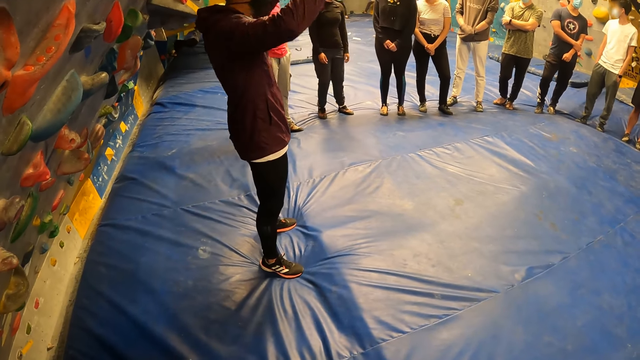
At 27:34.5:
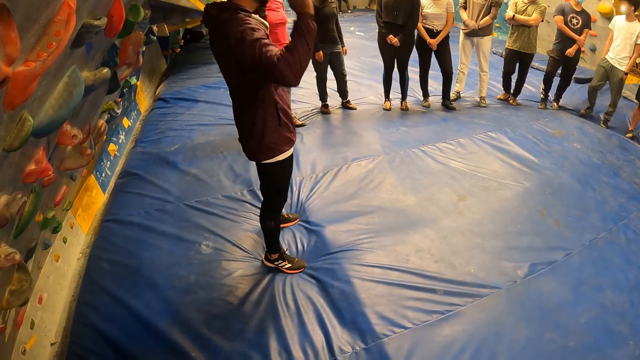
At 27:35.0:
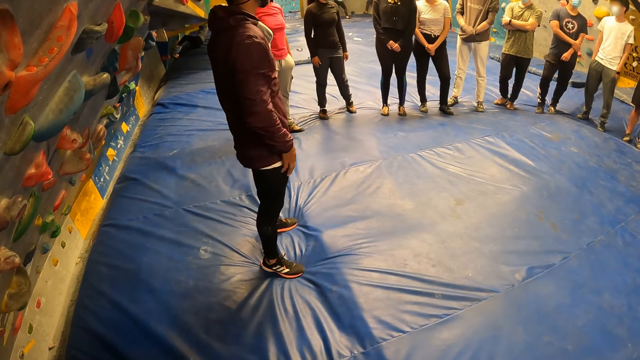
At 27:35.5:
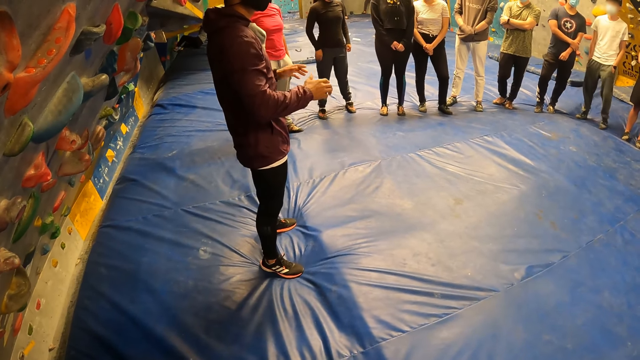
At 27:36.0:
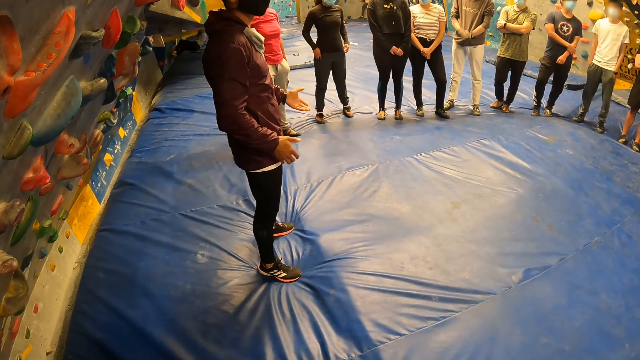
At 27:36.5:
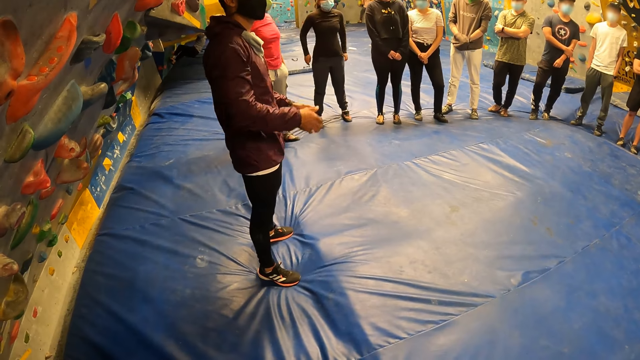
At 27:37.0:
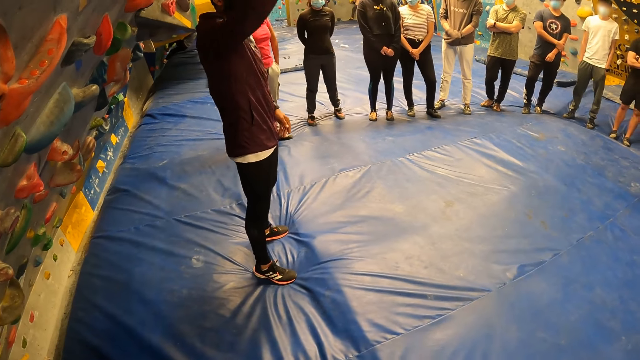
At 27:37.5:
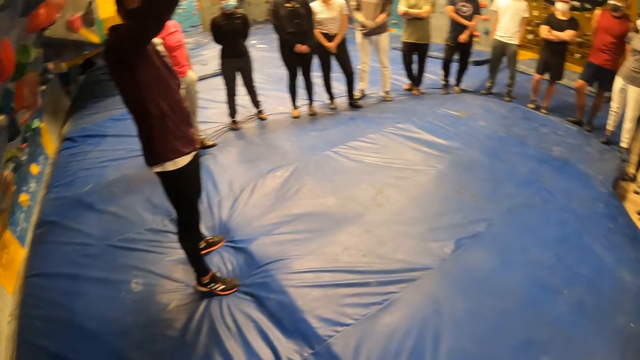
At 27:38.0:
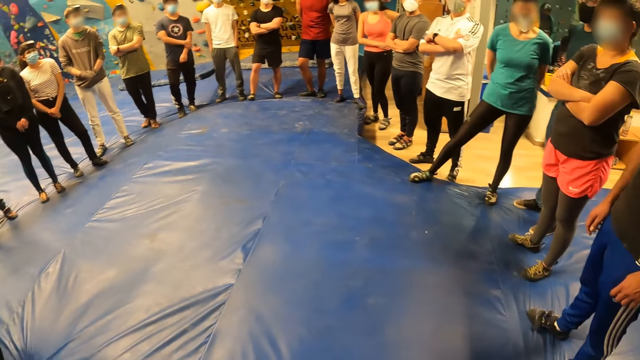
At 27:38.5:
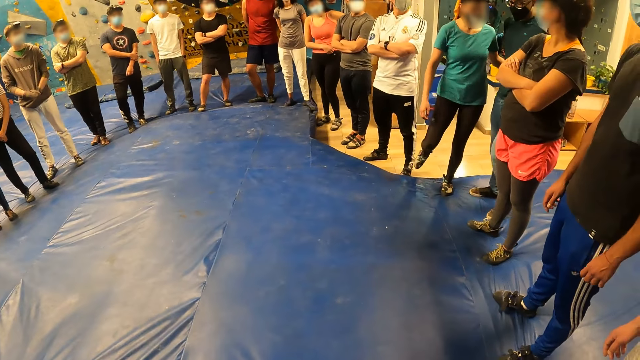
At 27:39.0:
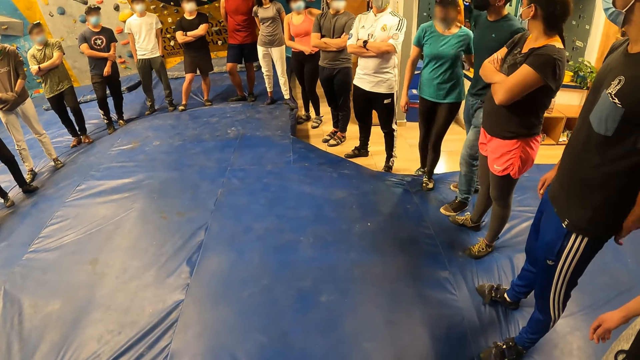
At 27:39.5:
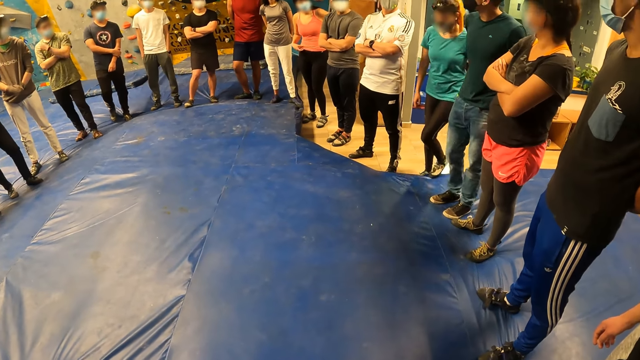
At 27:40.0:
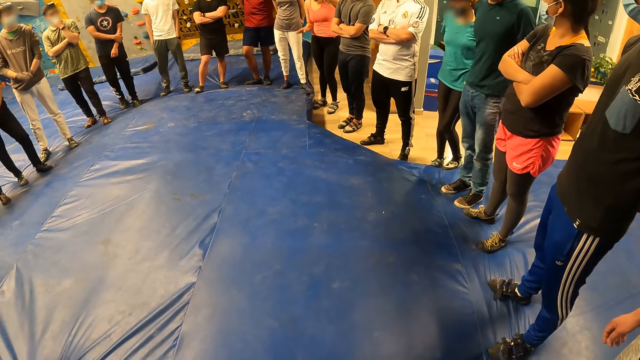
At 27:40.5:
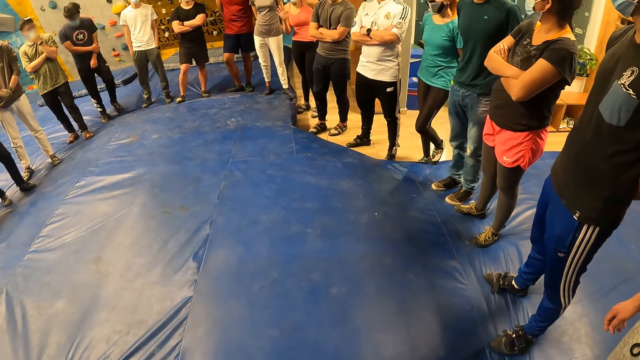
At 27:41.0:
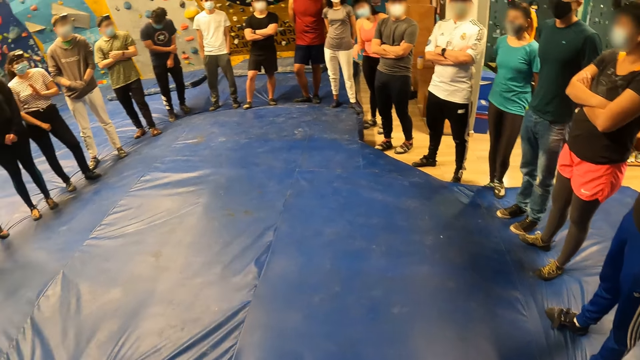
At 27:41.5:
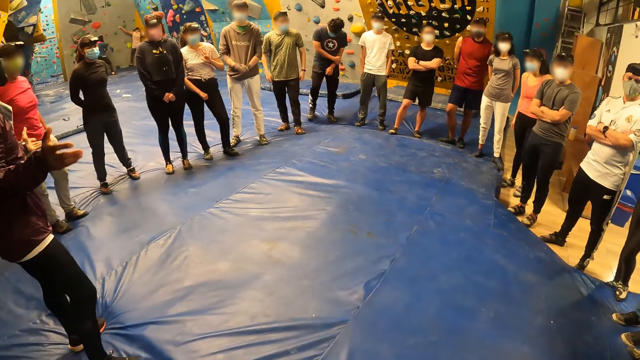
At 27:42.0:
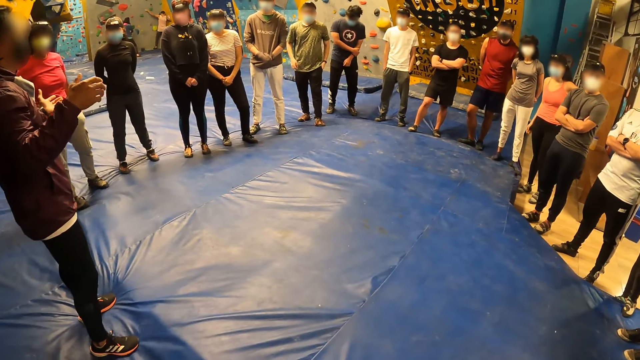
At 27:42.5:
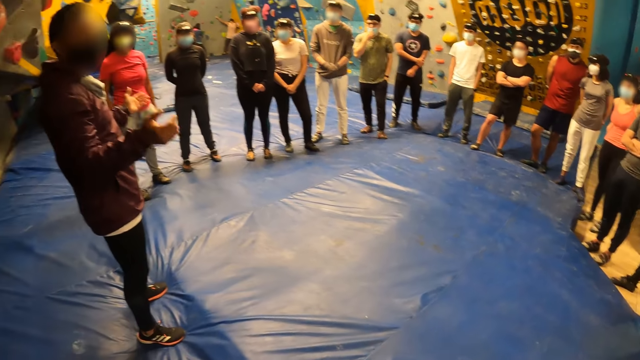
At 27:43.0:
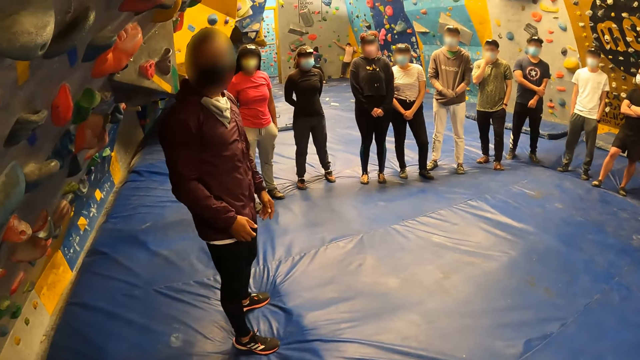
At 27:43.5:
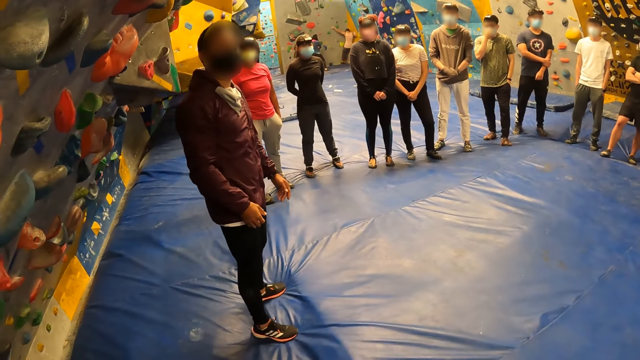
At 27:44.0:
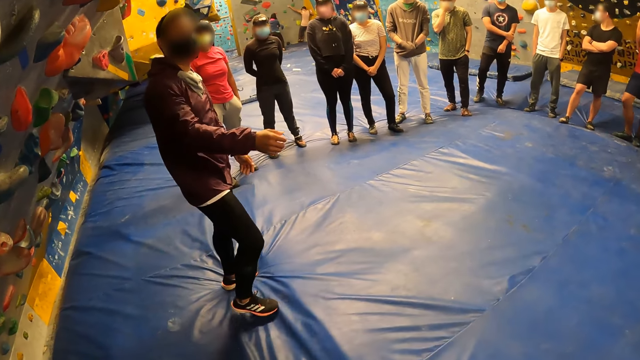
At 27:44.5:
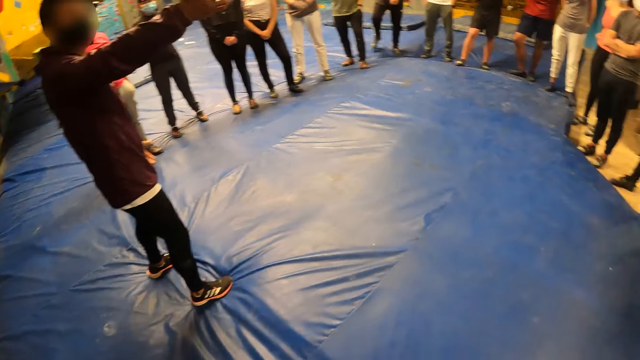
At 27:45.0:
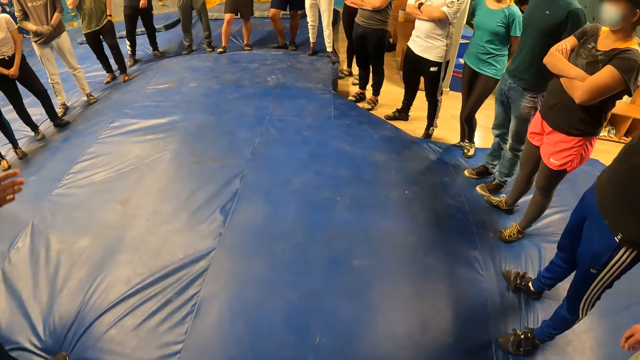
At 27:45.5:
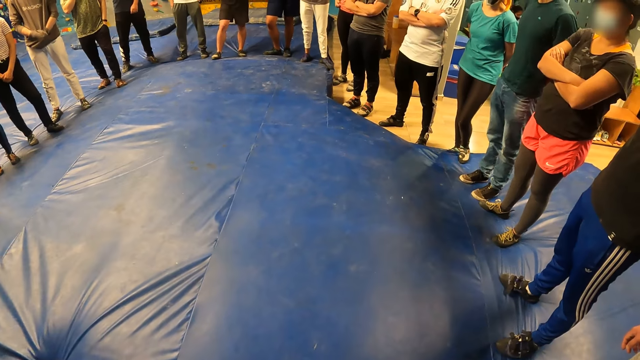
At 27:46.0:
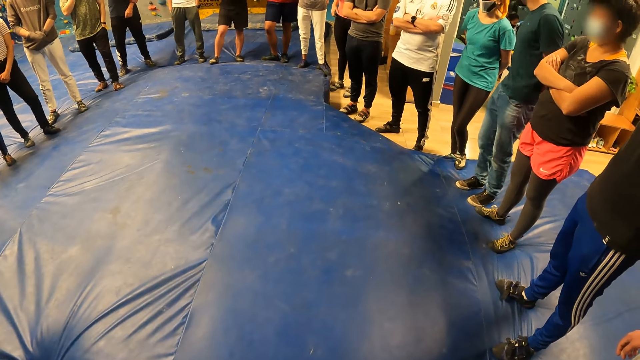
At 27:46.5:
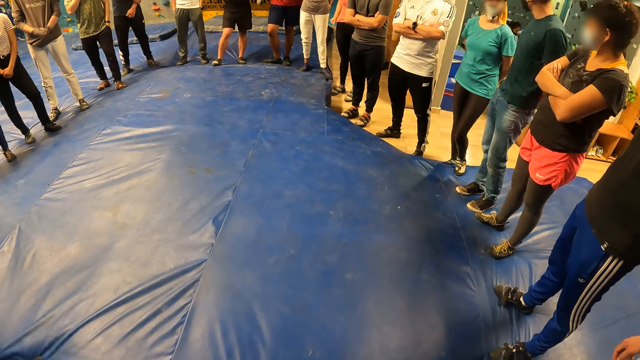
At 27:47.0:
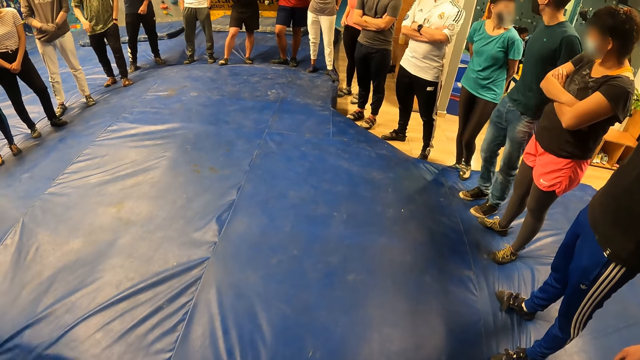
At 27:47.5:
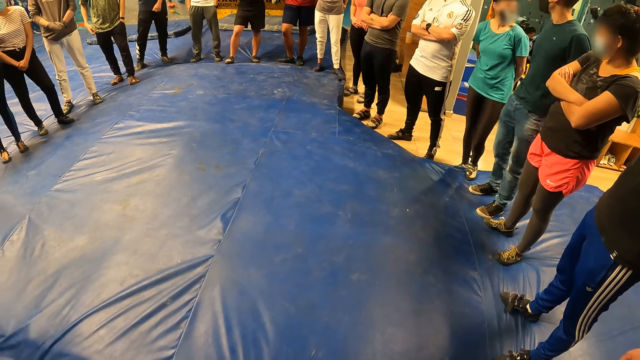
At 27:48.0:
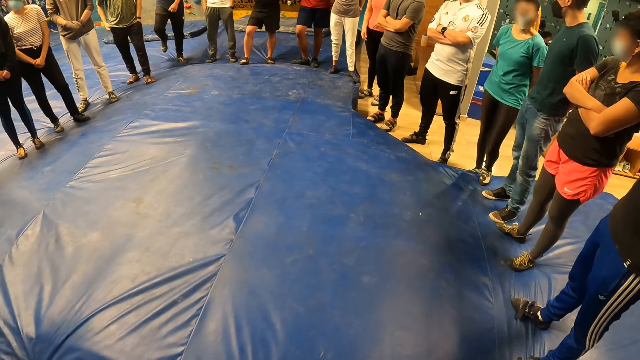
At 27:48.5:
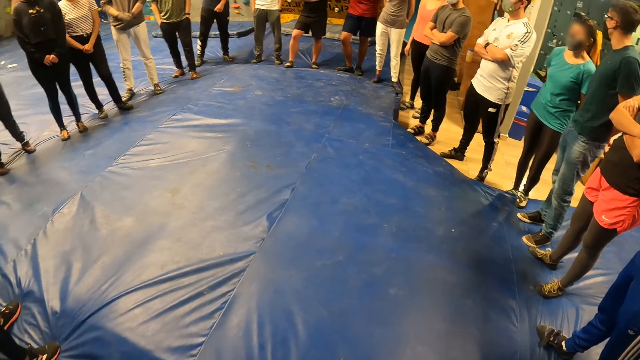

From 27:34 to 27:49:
The trainer touches his right leg with his right hand. He takes his right hand off his right leg and gestures his hands. The camera wearer looks around the room. The trainer gestures his hands. The camera wearer looks around the room.

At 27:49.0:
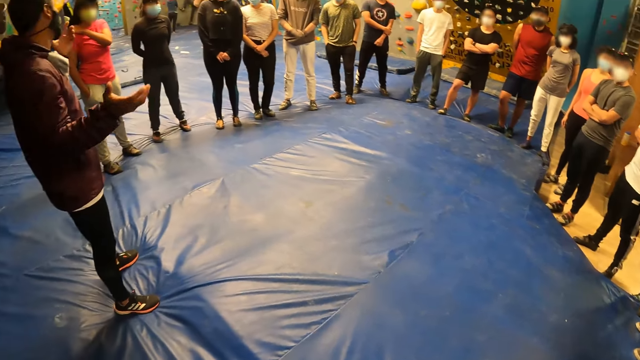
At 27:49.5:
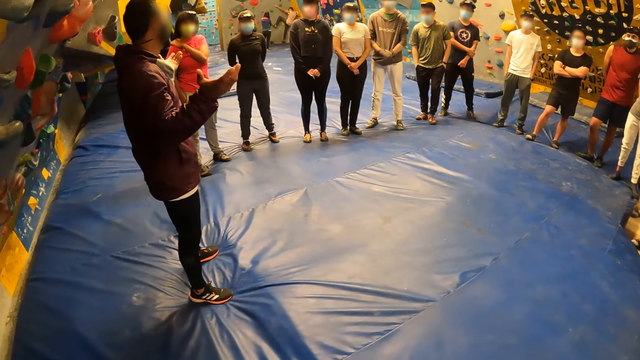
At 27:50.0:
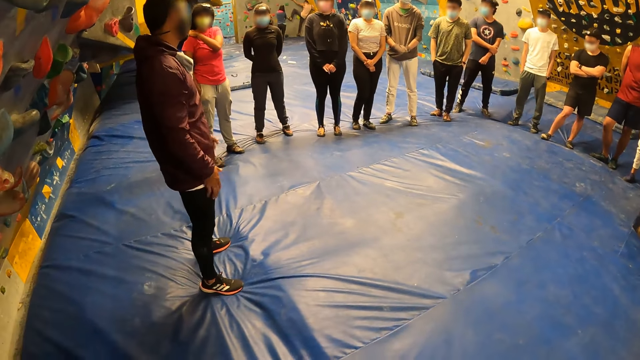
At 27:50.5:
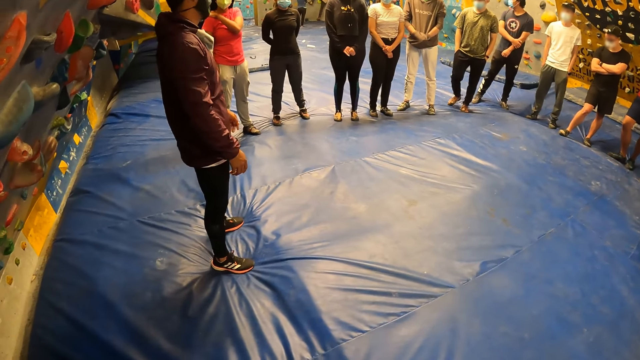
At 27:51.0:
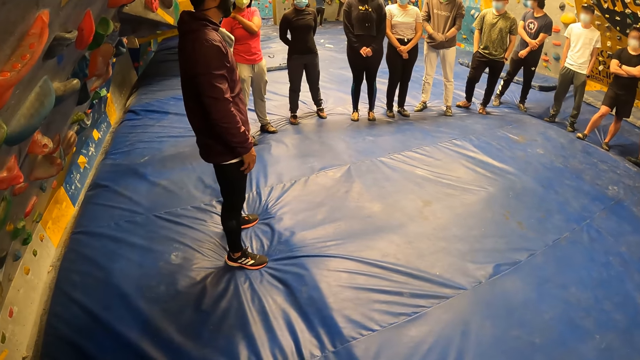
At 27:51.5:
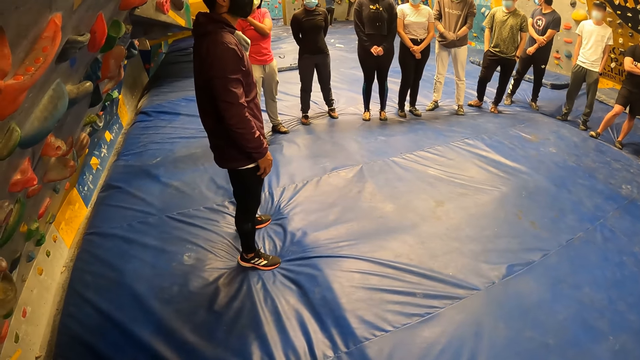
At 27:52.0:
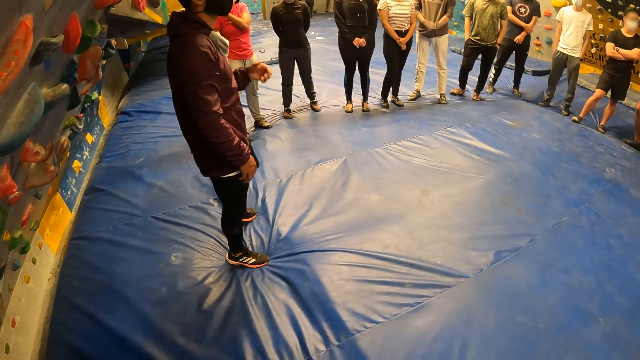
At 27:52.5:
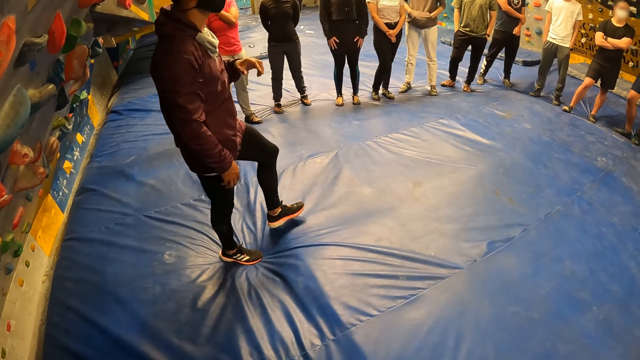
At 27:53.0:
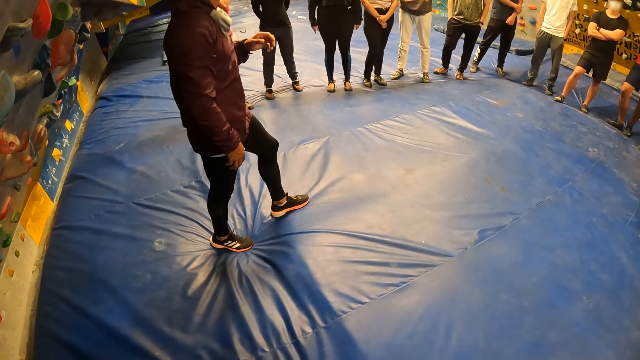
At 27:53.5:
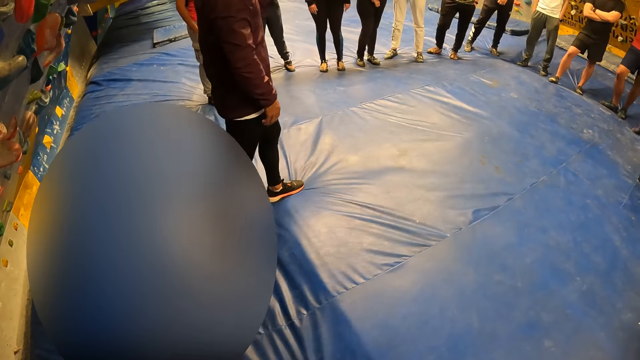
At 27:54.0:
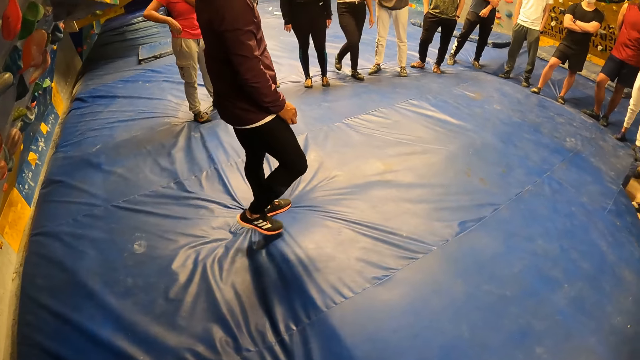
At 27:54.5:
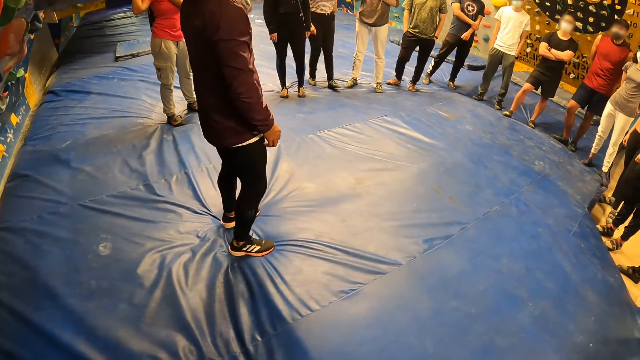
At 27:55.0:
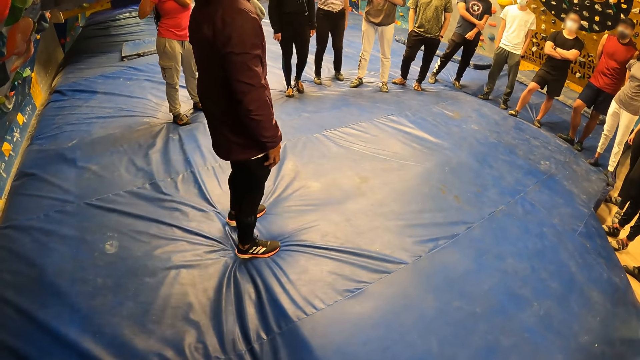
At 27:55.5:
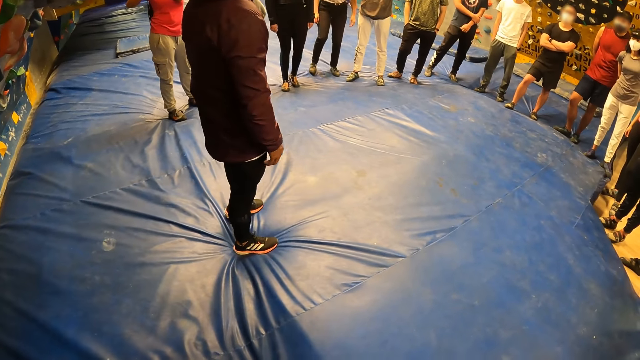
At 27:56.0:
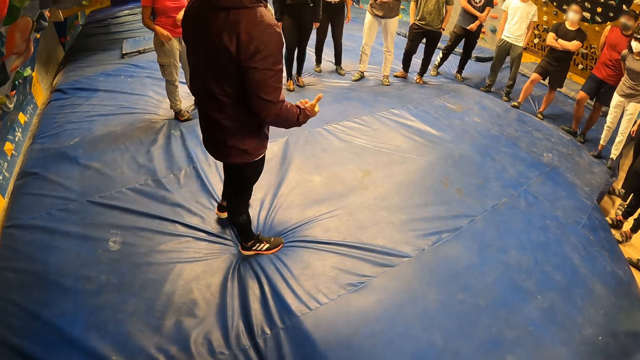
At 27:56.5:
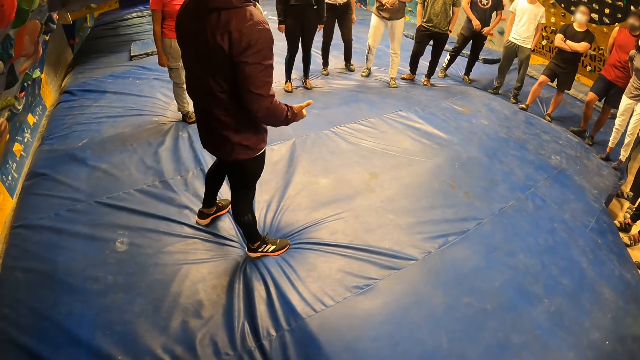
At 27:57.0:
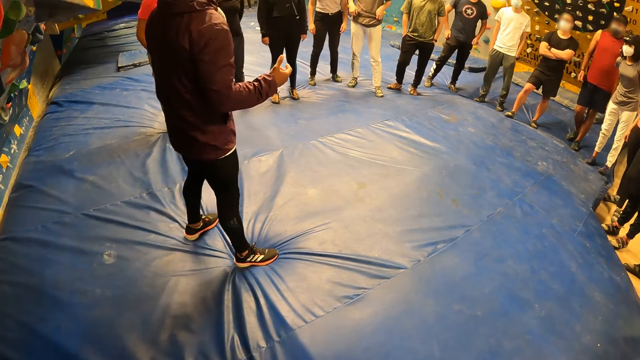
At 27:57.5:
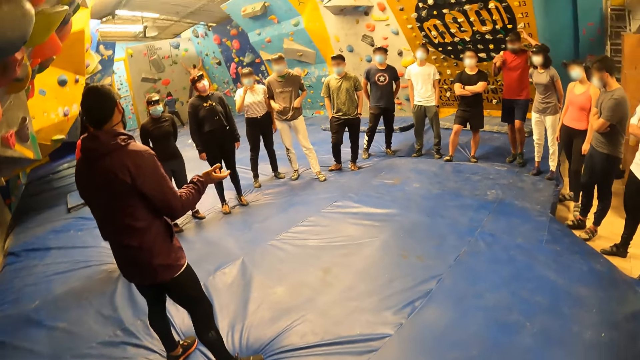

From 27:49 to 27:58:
The trainer touches his legs with both hands and takes both hands off his legs. He walks around the room and gestures his hands.
